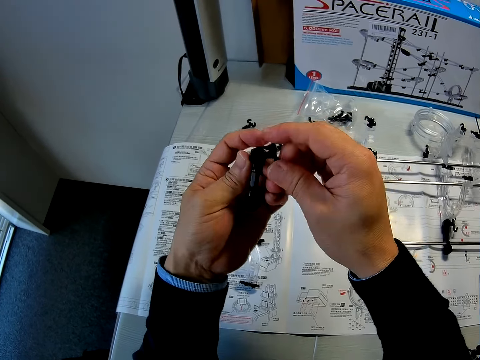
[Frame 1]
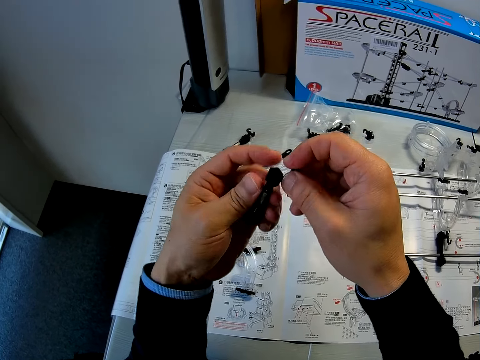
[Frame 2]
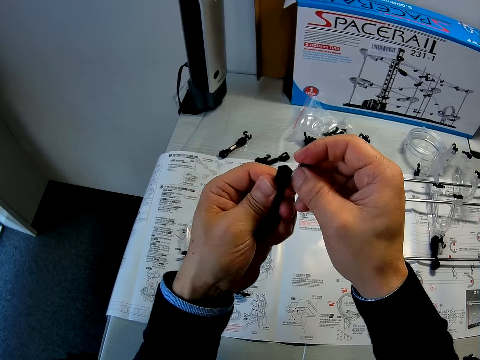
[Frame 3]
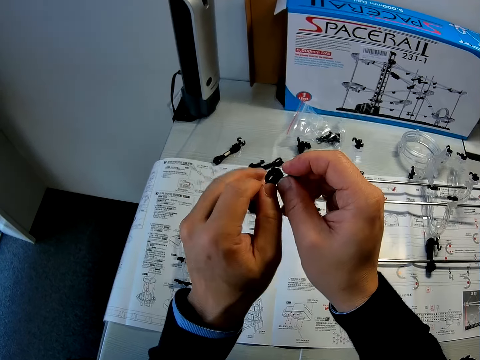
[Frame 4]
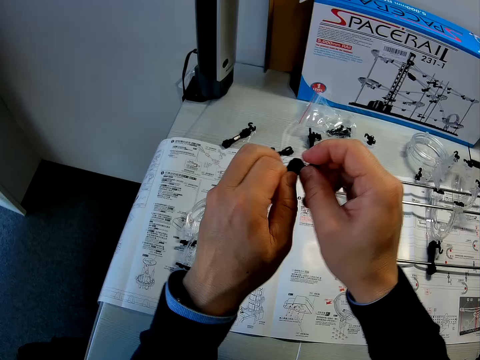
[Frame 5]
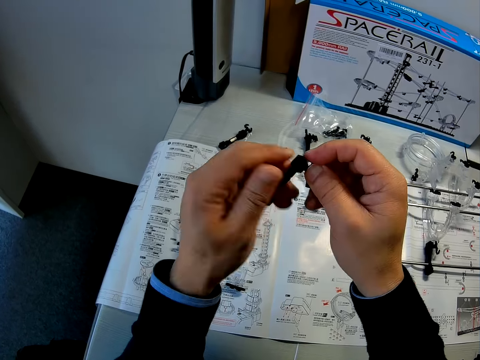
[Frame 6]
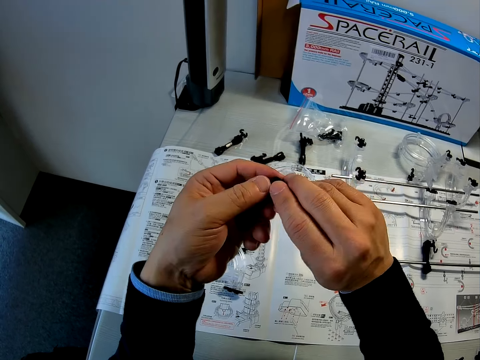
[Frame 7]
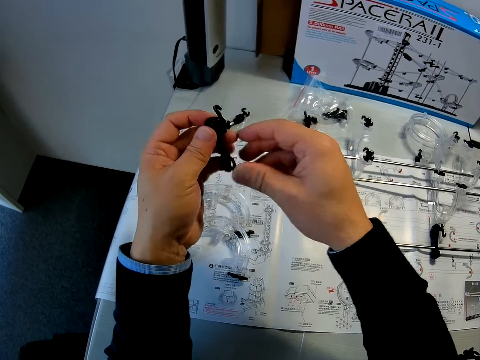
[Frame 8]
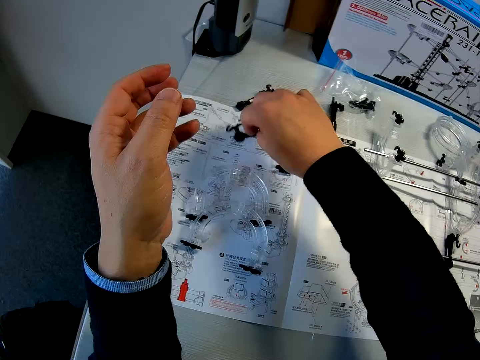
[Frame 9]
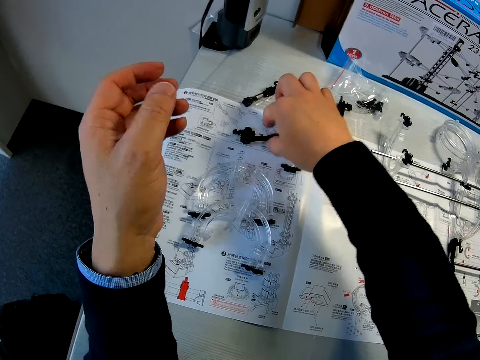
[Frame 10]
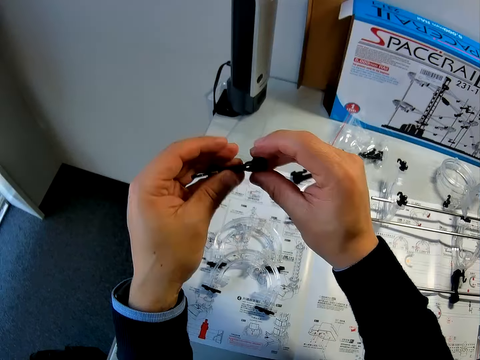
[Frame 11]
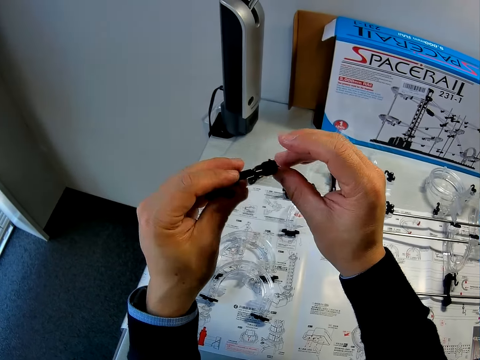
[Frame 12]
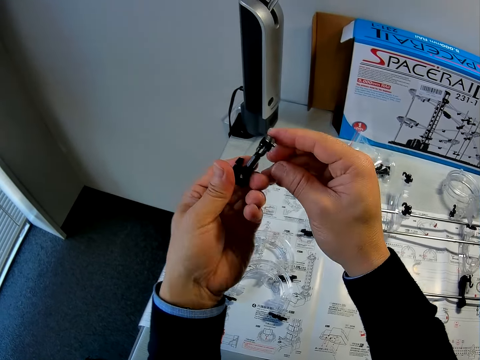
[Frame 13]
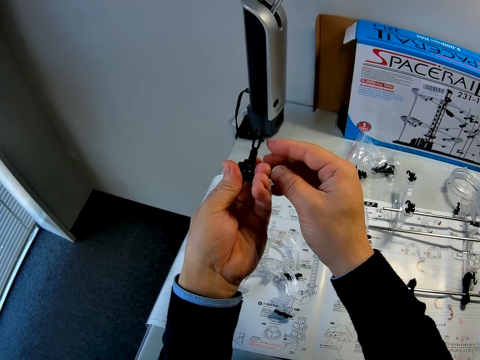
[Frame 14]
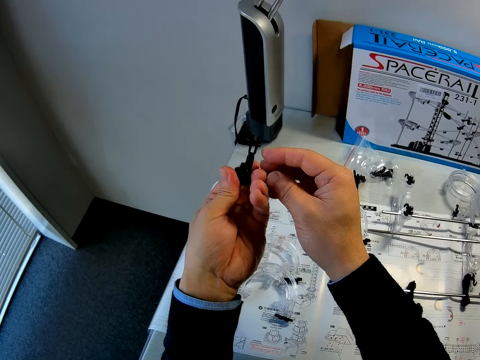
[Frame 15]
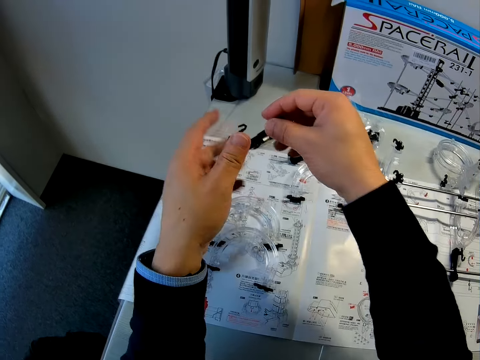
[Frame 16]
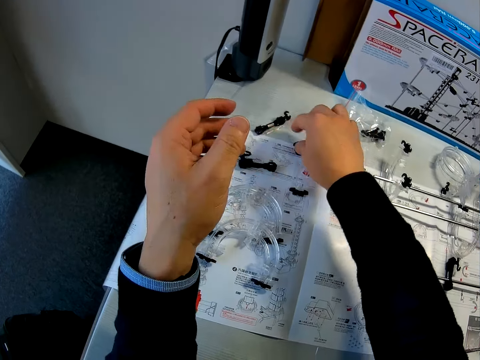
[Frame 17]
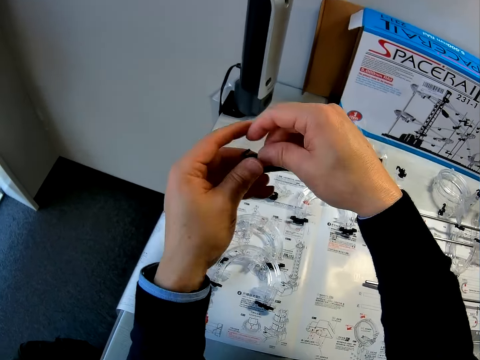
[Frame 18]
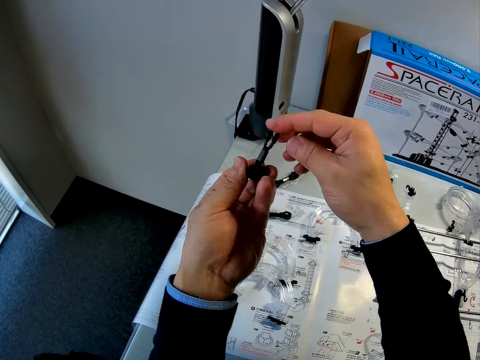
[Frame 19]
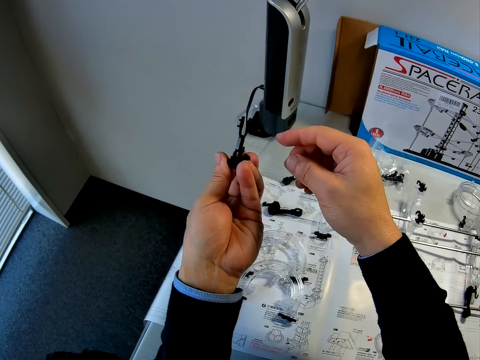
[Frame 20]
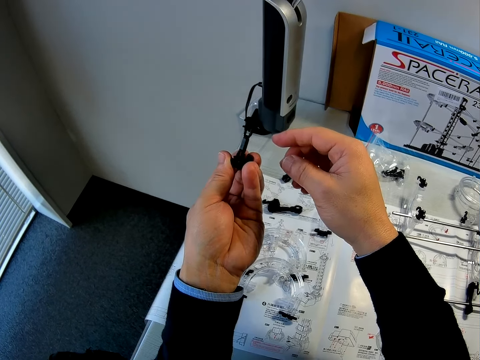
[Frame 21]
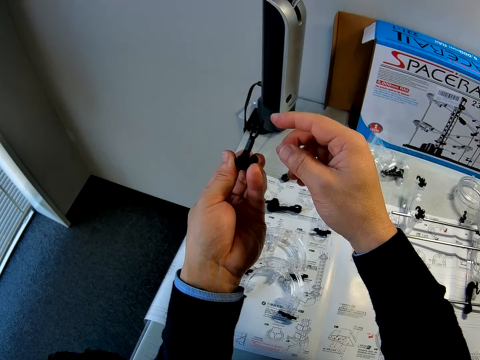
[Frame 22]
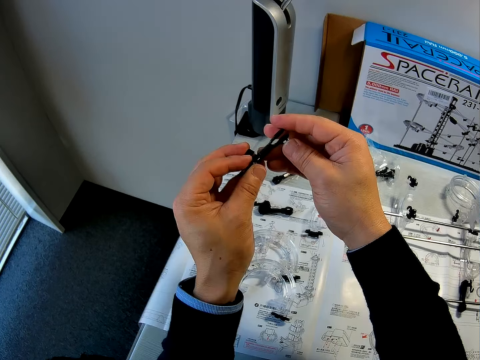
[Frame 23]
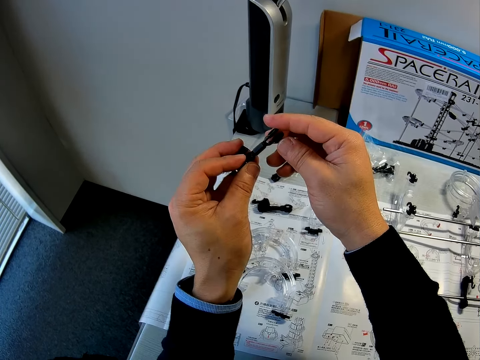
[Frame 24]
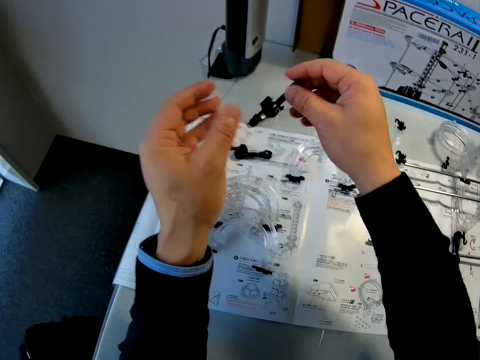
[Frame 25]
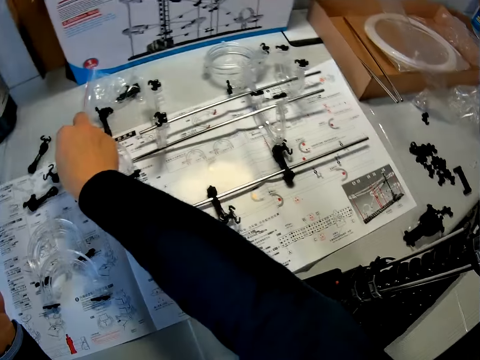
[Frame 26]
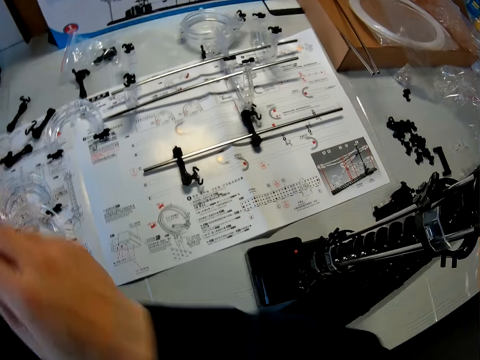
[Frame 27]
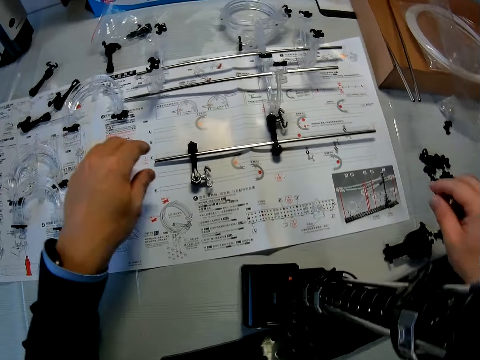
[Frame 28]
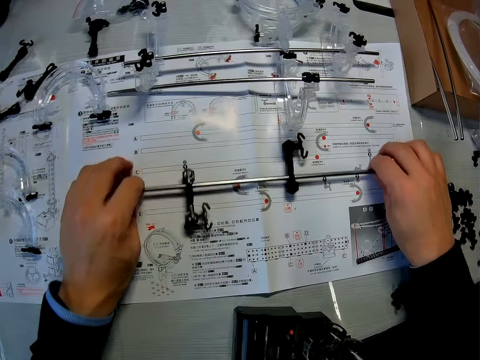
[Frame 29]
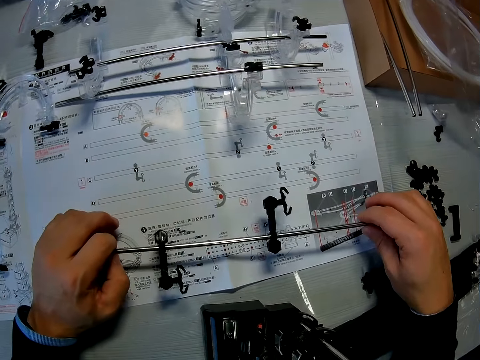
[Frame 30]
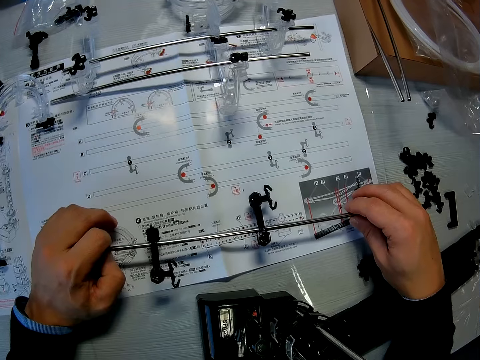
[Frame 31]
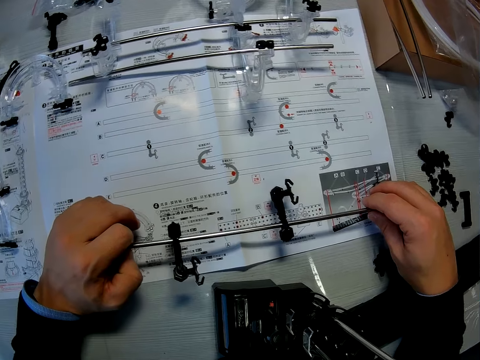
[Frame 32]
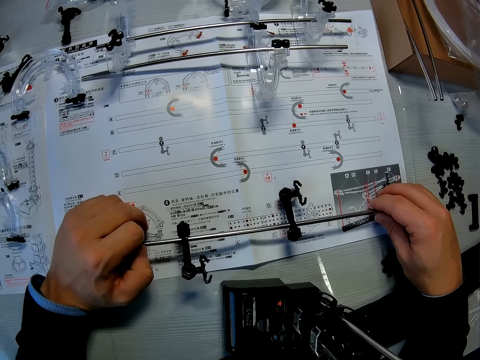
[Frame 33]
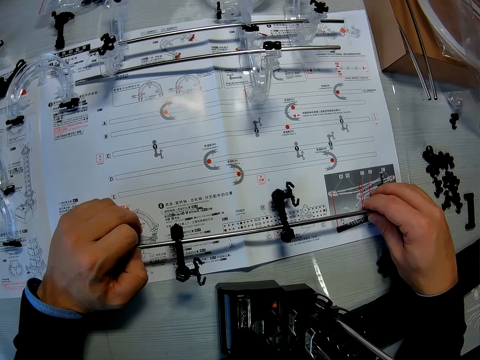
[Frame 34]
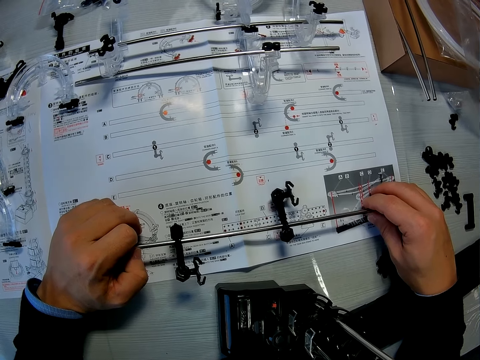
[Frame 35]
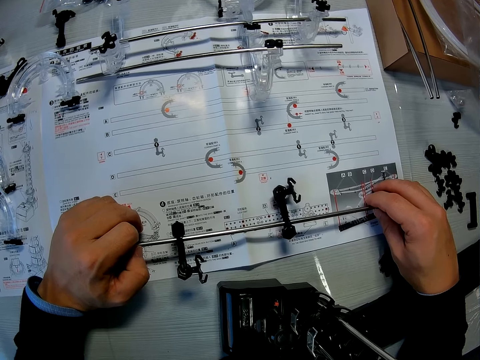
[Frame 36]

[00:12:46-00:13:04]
The camera wearer drops the coupled Marble roller coaster pieces on the table with his right hand. He picks up the coupled Marble roller coaster pieces from the table. He turns the piece with both hands. He checks the coupled Marble roller coaster pieces in his hands. He drops the coupled Marble roller coaster pieces on the table with his right hand. He picks up the coupled Marble roller coaster pieces from the table. He shifts the piece to his left hand. He checks the coupled Marble roller coaster pieces in his hand. He turns the piece with both hands. He drops the coupled Marble roller coaster pieces on the table with his right hand. He pulls a joining stick on the table closer to him with both hands. He moves the coupled Marble roller coaster pieces on the table. He stares at the stick.

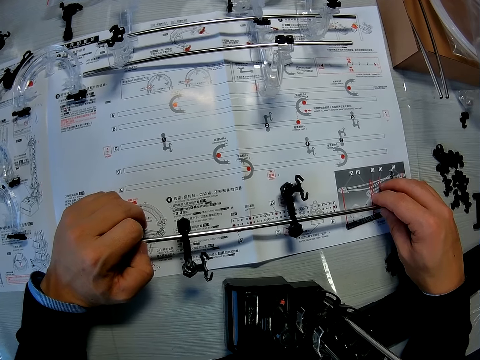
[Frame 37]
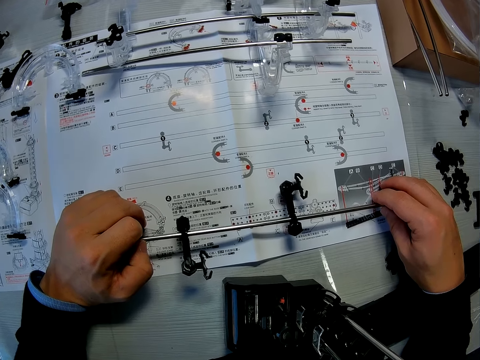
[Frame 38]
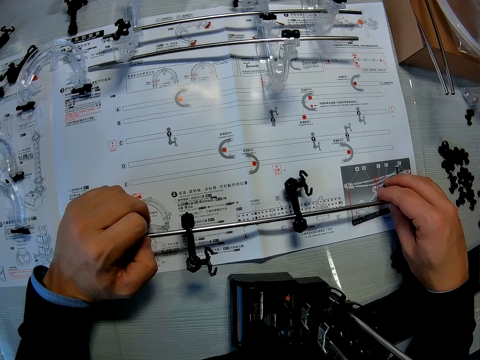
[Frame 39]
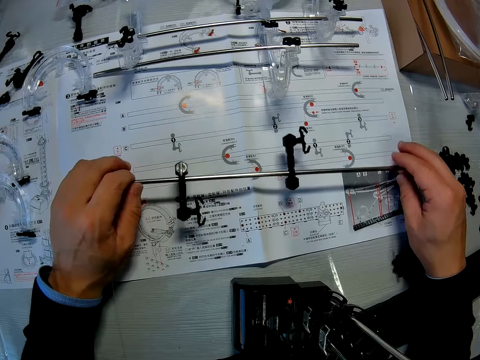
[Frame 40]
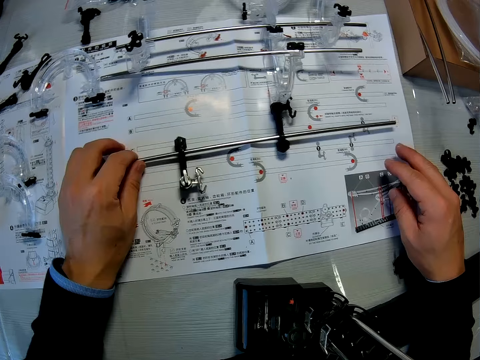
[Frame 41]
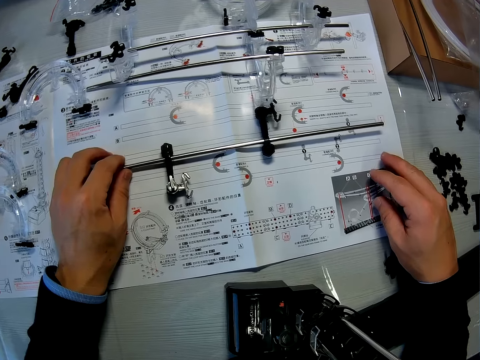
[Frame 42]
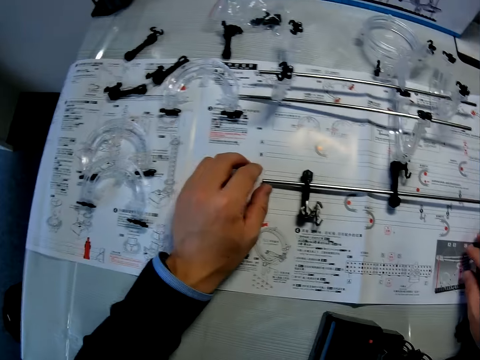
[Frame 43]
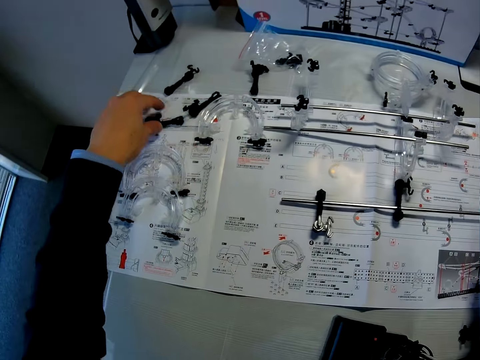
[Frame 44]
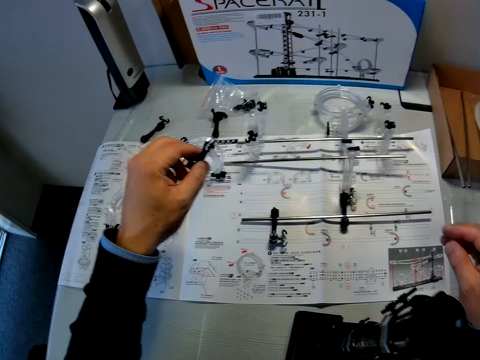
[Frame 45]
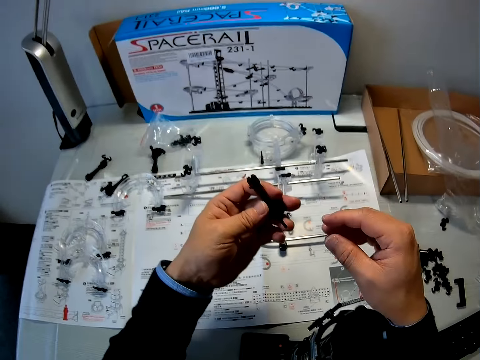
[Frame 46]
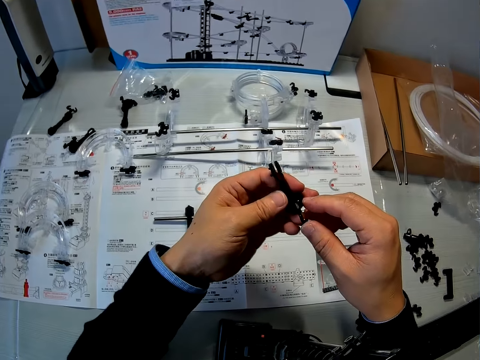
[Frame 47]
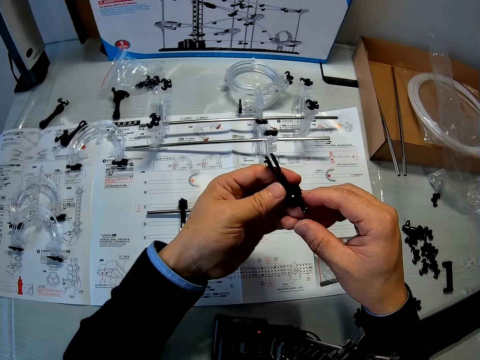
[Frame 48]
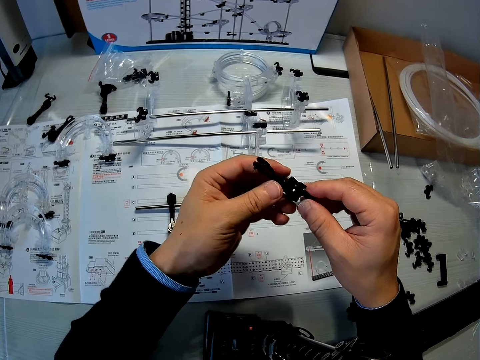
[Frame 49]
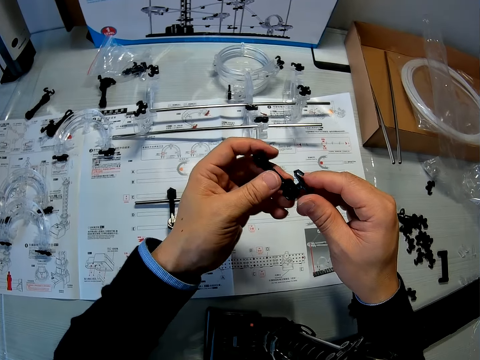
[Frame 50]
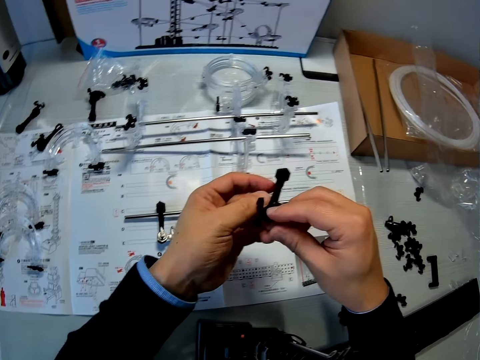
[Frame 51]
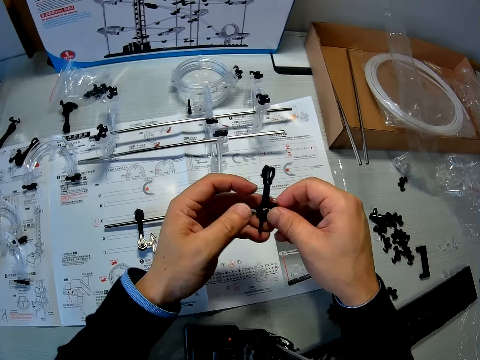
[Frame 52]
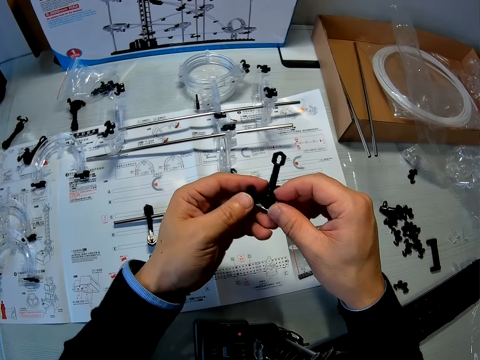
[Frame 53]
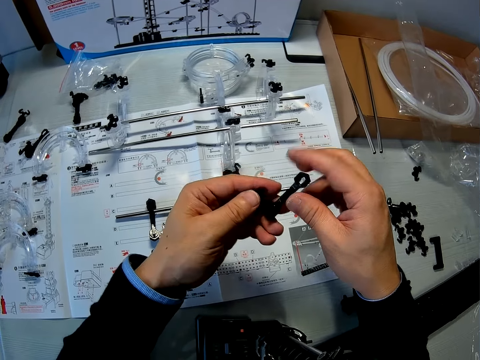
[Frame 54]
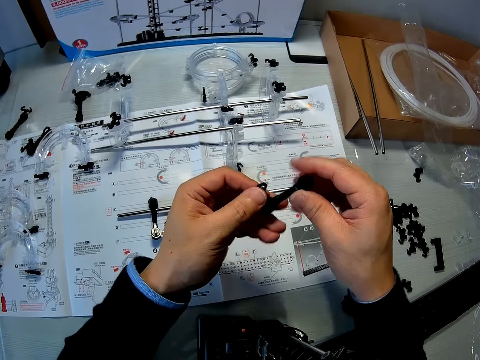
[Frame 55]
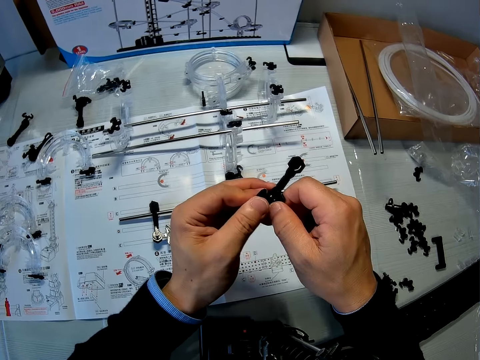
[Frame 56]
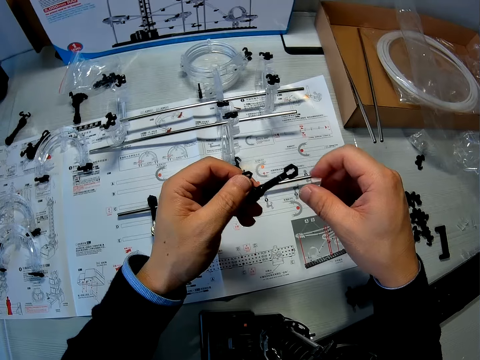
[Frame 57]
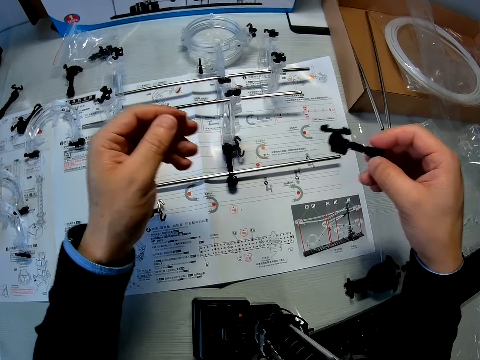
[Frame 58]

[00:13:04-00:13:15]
The camera wearer returns the stick back to the initial position. He picks up the coupled Marble roller coaster pieces from the table with his left hand. He checks the coupled Marble roller coaster pieces in his hand. He turns the piece with both hands.
